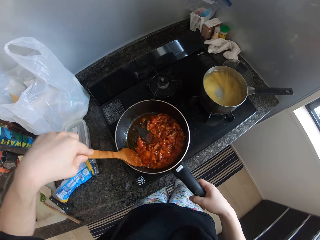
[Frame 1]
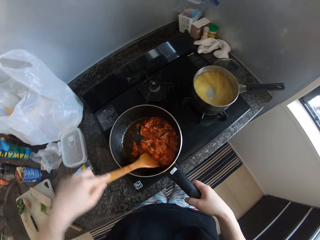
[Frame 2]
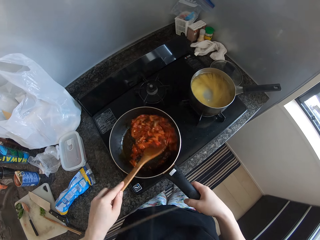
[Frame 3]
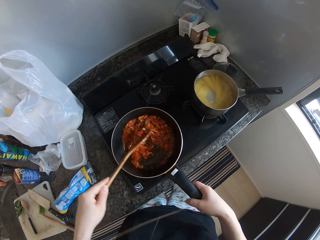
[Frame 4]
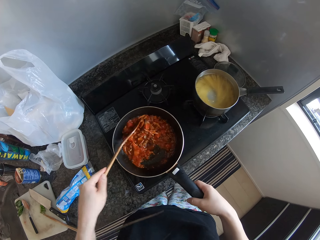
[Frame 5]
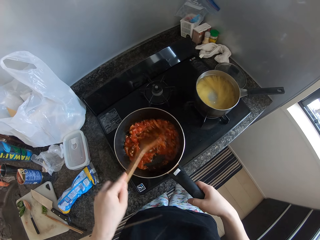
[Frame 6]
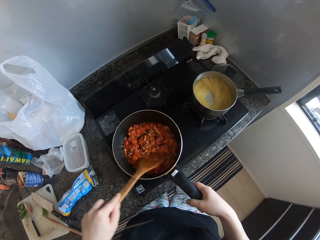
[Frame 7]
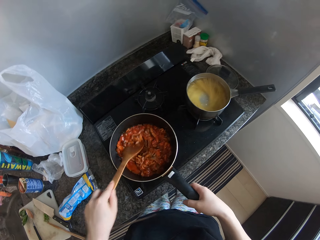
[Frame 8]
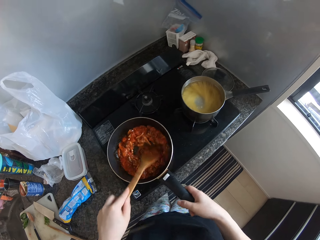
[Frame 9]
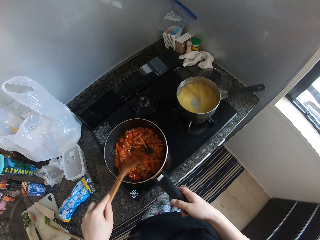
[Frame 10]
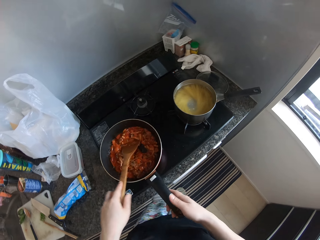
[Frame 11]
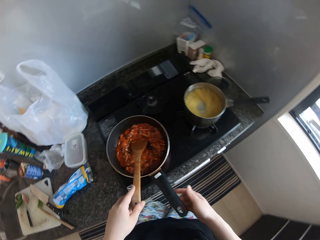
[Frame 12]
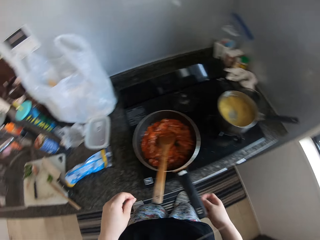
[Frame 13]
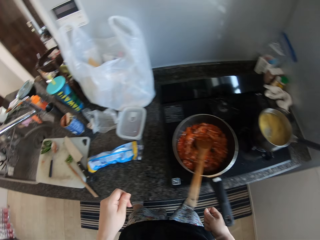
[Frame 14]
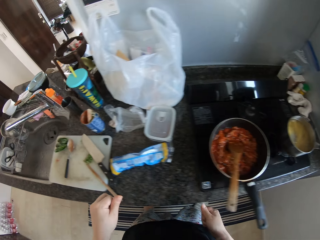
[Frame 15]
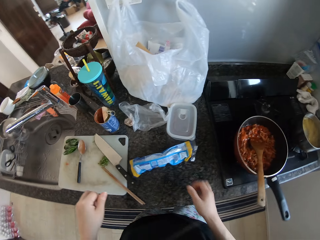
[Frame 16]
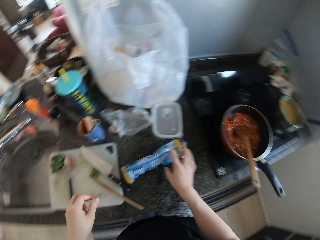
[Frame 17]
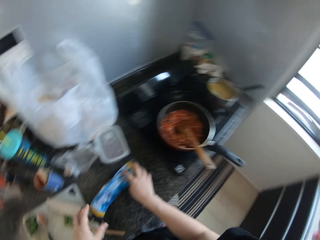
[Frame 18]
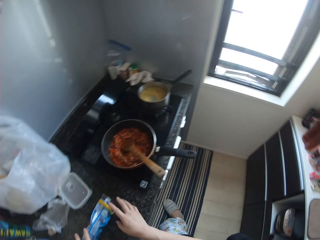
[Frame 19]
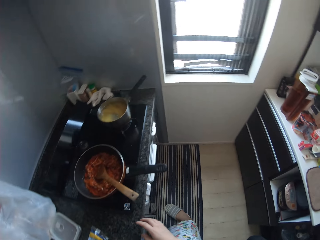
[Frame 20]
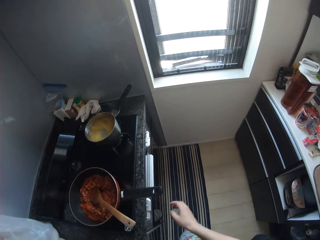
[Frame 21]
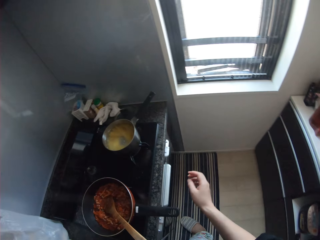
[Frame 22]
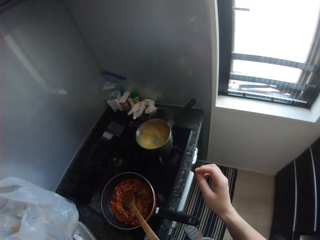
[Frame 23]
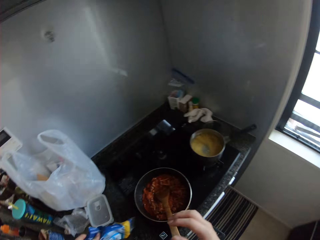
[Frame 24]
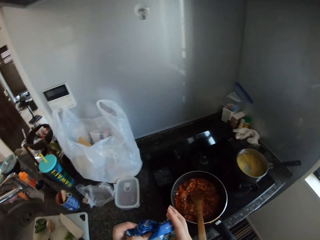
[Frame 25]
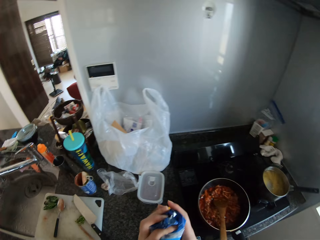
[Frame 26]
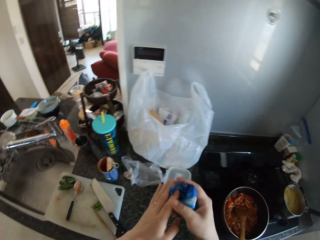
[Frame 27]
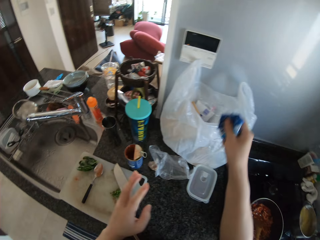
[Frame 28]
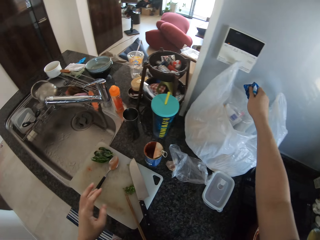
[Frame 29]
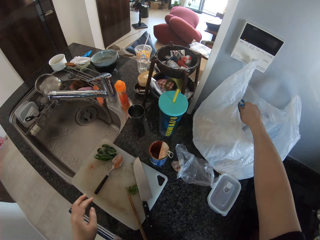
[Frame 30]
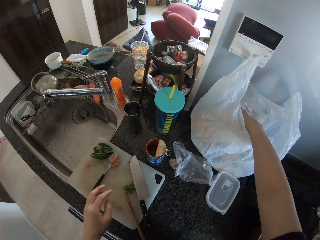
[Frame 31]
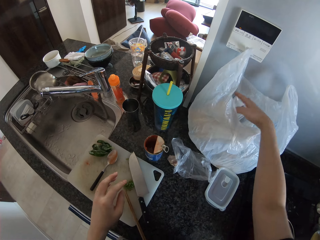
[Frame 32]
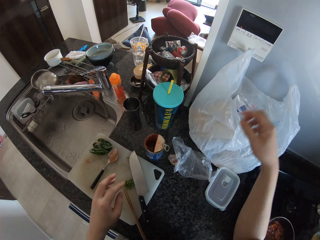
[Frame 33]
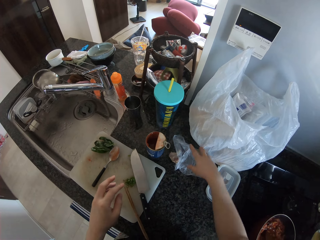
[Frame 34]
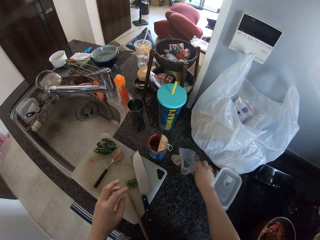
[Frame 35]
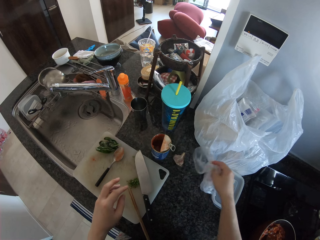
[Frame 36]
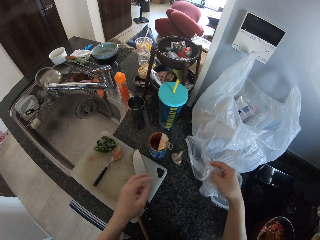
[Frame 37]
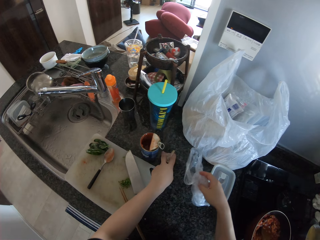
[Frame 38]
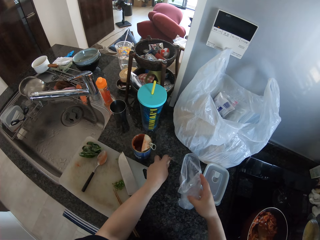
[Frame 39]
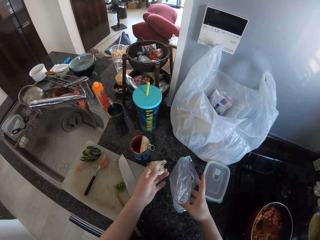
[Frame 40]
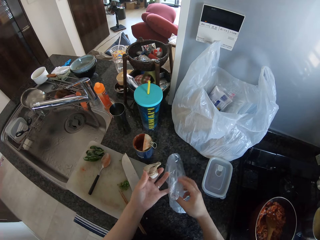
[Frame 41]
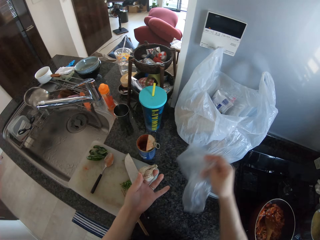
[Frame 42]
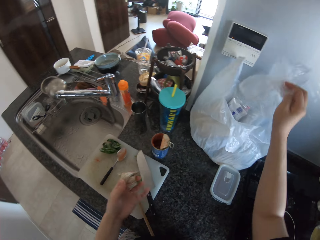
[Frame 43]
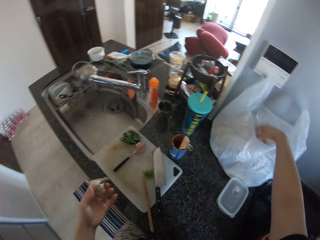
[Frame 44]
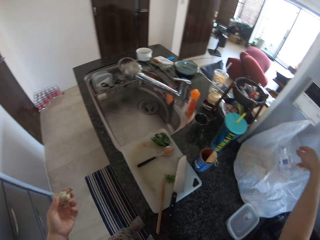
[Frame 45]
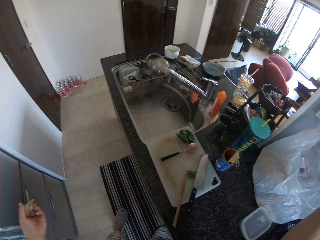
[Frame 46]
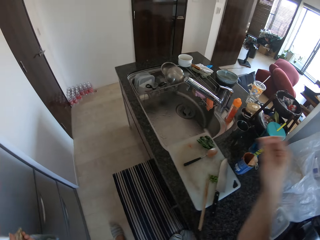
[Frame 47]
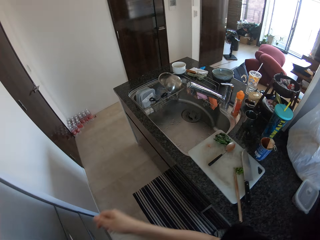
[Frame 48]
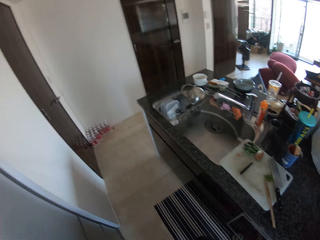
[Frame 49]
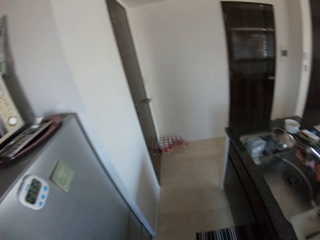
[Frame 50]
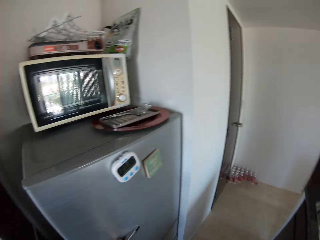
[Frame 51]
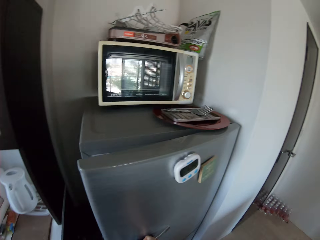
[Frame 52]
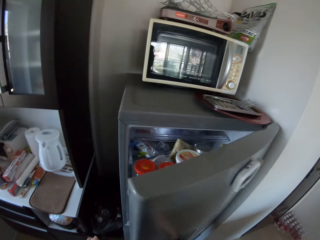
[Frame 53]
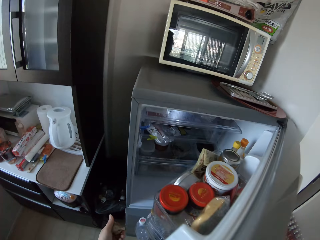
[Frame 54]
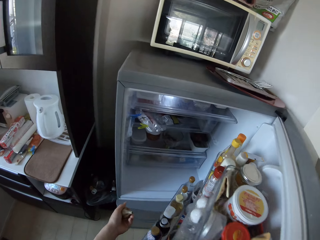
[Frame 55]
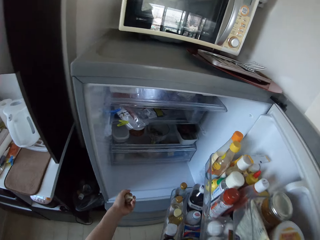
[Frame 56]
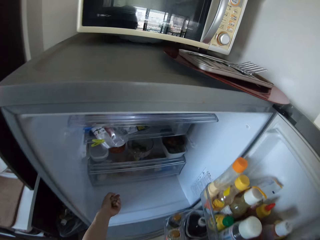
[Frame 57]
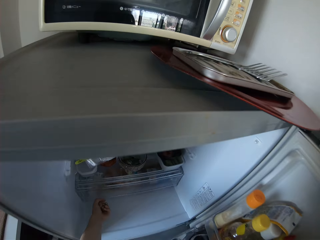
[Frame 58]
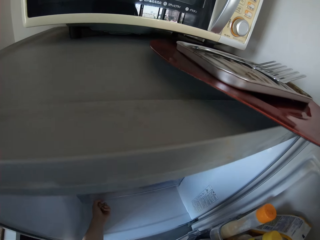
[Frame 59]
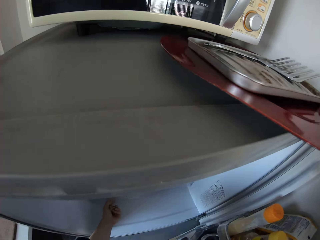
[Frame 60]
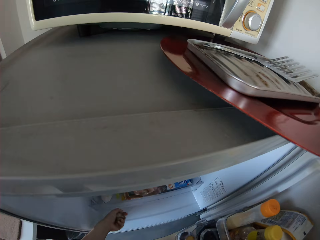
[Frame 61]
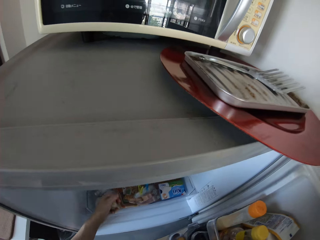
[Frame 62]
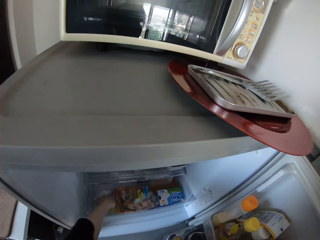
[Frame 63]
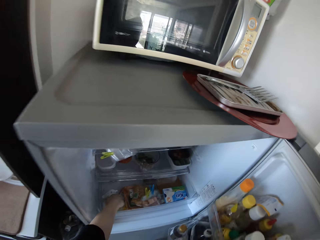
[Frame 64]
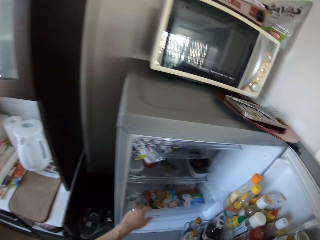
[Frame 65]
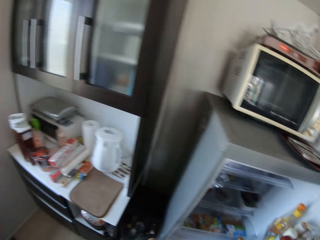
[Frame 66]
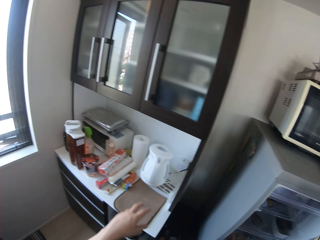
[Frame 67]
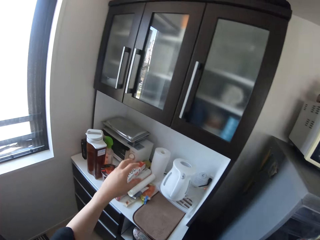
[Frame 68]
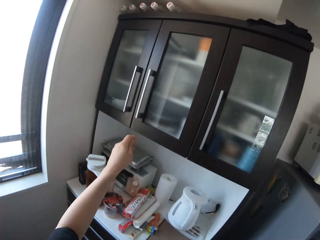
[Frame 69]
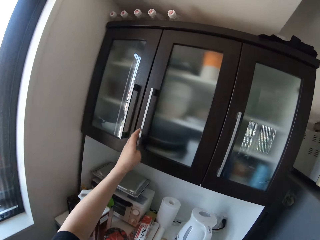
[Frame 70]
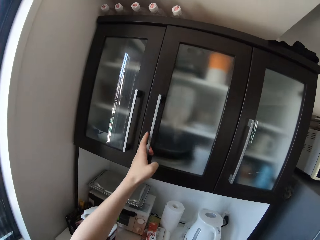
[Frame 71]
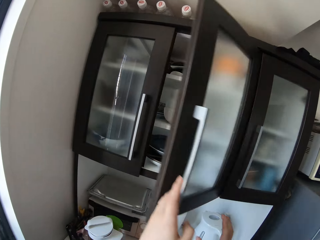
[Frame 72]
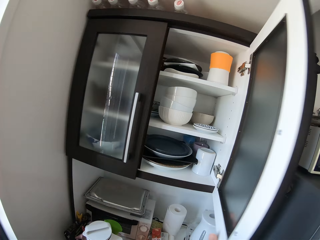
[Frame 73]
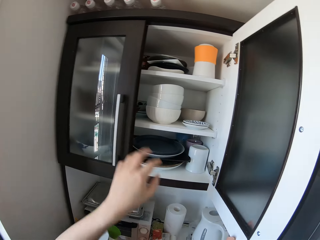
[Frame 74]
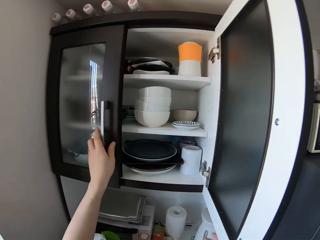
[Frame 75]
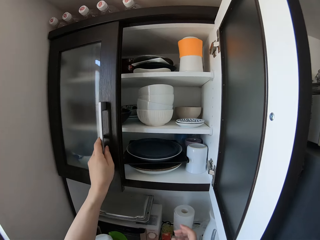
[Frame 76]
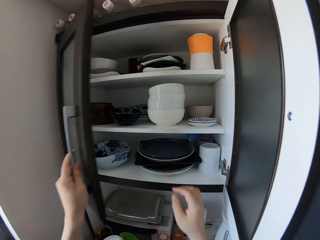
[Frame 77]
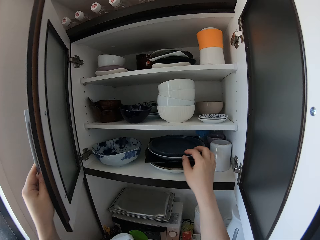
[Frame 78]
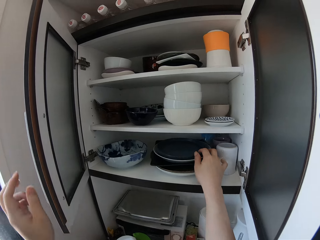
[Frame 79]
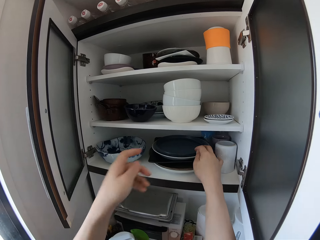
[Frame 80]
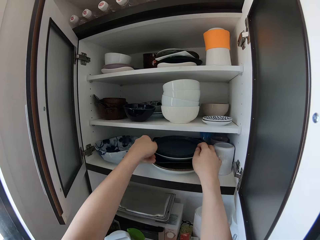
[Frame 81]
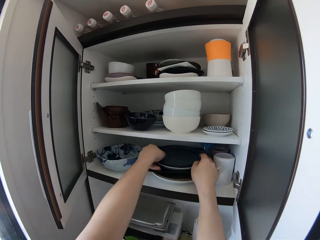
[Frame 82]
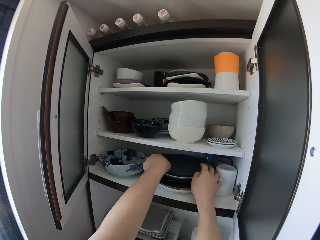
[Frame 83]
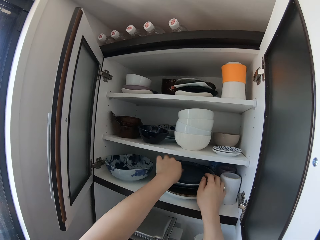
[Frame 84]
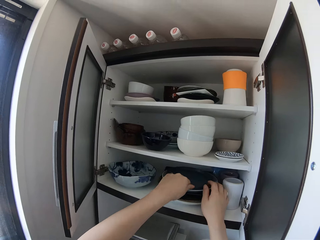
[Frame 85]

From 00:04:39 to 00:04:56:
The camera wearer removes her hand from the frying pan. She removes her hand from the wooden spoon. She walks. She touches a wrapper. She moves a hand towards the cooker. She picks up the wrapper or spaghetti wrap from the table with her left hand. She squeezes the spaghetti wrap with both her hands. She holds the wrapper with the other hand. She drops the spaghetti wrap into a disposable bag on the table. She picks up a nylon from the table with her right hand. She picks up a bulb of garlic from the table with her left hand. She places the nylon into the plastic bag on the table with her right hand. She turns. She opens the fridge. She pulls out the crisper of the fridge with her left hand. She drops the bulb of garlic in her left hand into the crisper of the fridge. She closes the fridge. She opens the right side of a top cabinet with her left hand. She opens the left side of the top cabinet with her left hand. She picks a plate.

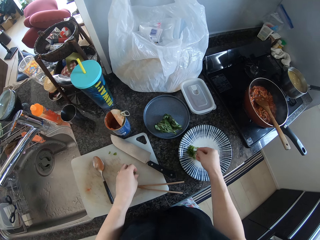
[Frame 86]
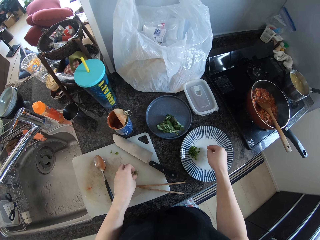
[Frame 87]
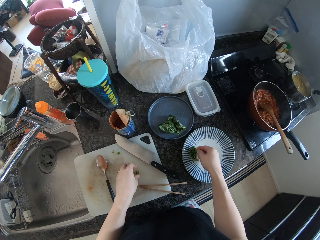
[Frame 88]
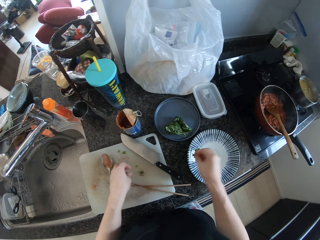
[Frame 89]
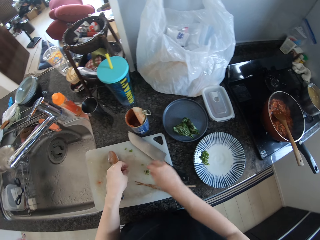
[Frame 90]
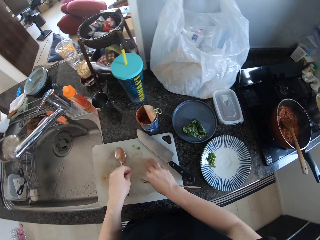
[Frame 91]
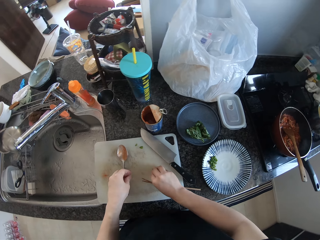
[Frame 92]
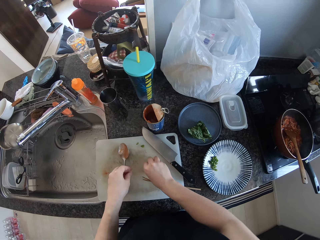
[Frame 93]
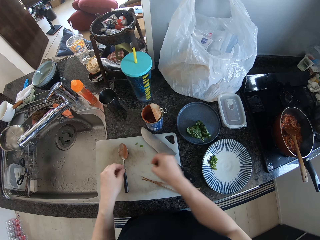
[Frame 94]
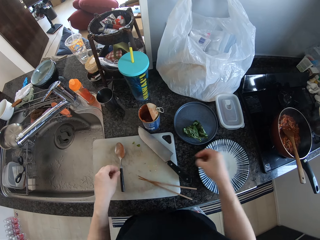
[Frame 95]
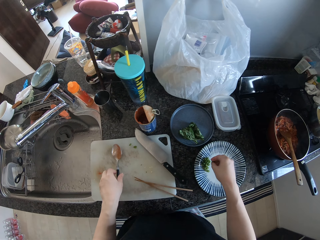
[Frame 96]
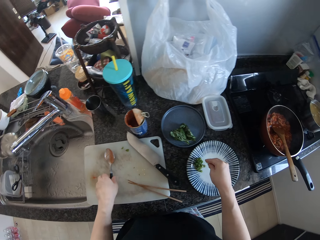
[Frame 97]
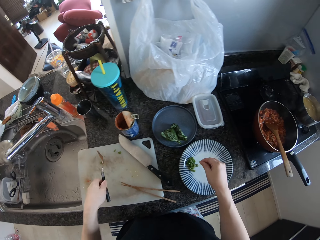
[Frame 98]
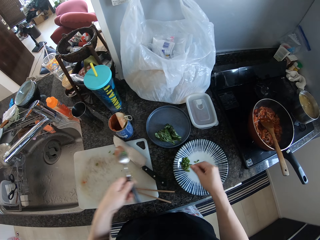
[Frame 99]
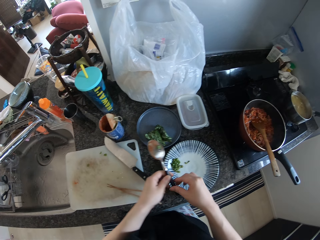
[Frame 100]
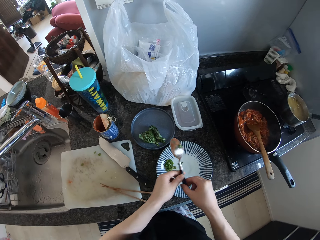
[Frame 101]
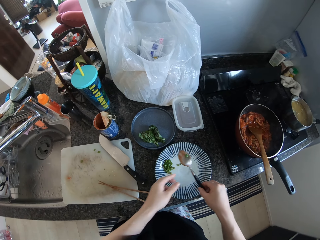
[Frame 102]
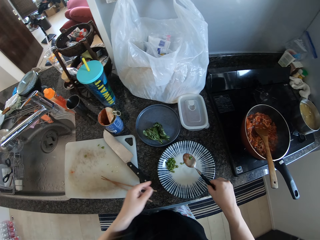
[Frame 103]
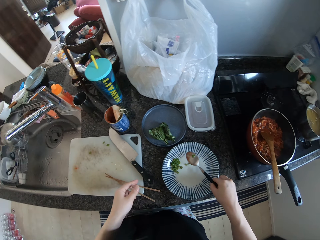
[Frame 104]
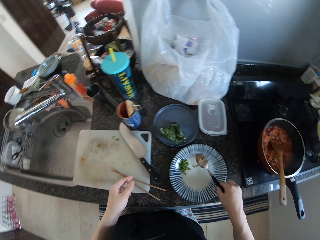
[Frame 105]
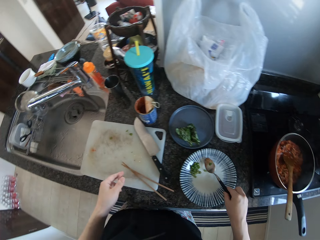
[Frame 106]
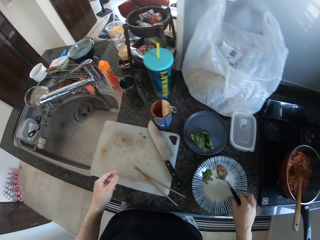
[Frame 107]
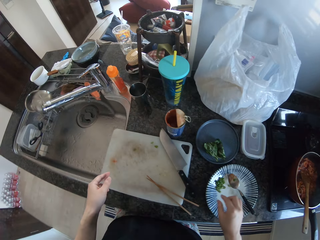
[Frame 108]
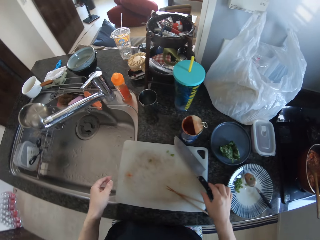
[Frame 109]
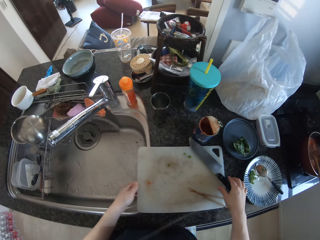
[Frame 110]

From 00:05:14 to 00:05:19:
The camera wearer holds peppers on the cutting board. She moves her hand away from the peppers. She picks up a bunch of vegetables on the cutting board with her right hand. She drops the bunch of vegetables on a dinnerware on the table. She picks up a spoon from the cutting board with her left hand. She passes the spoon from her left hand to her right hand. She drops the spoon on the dinnerware.
